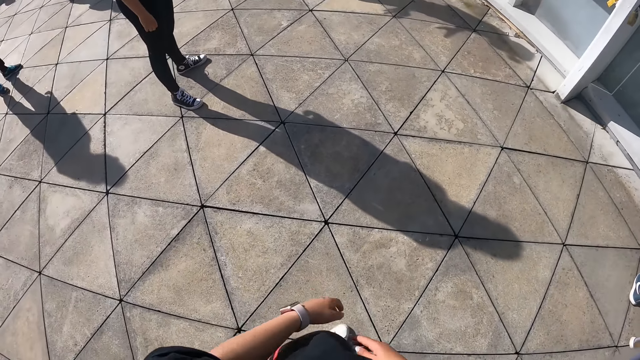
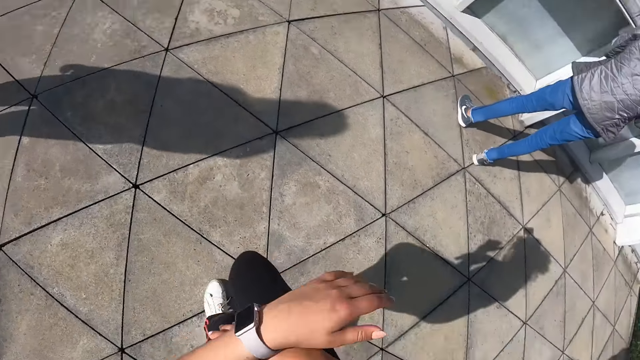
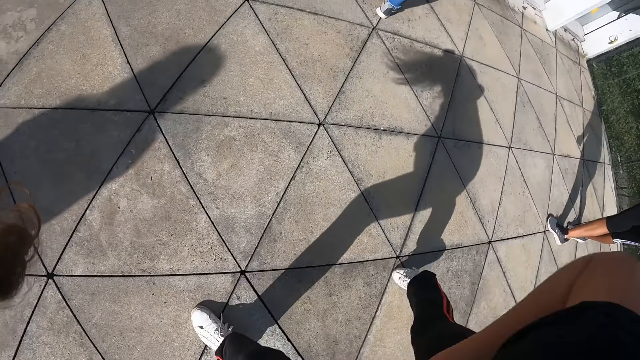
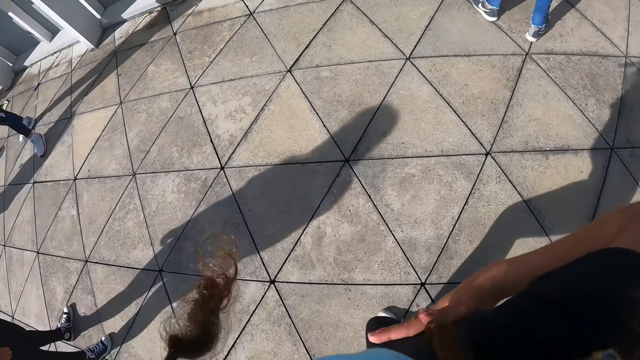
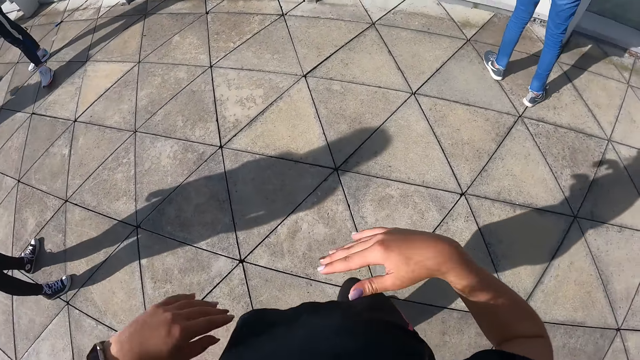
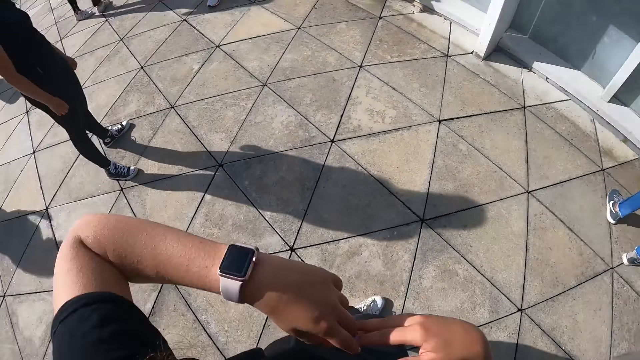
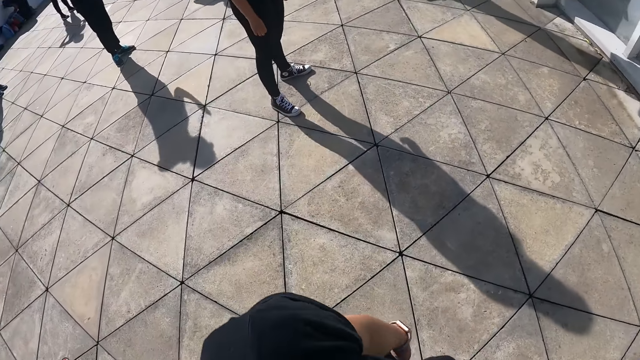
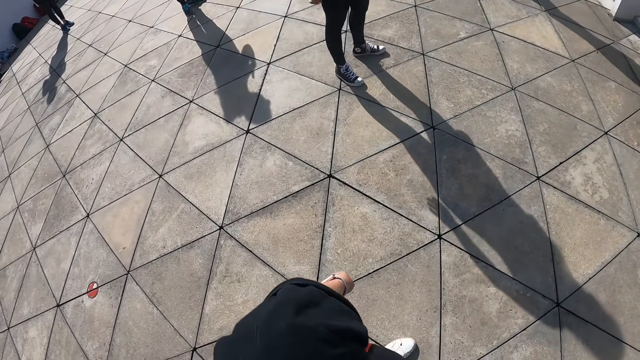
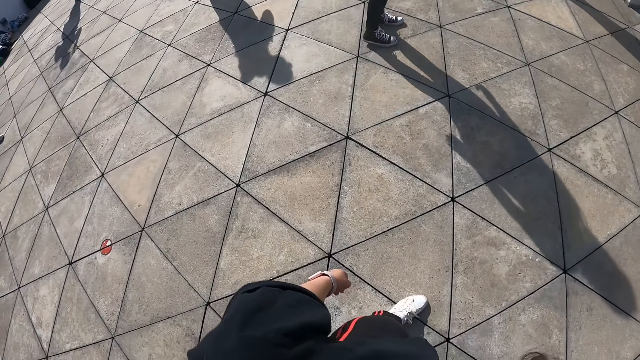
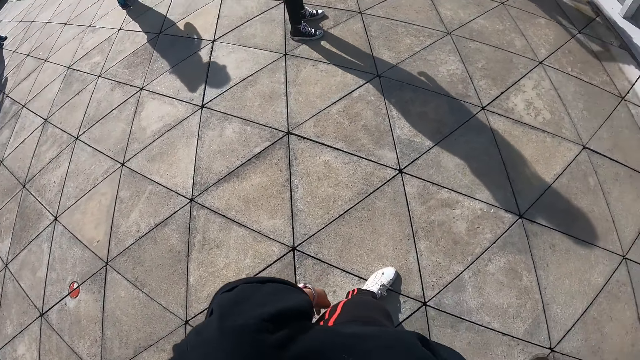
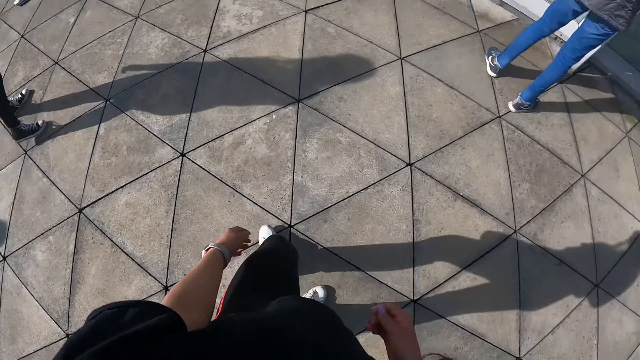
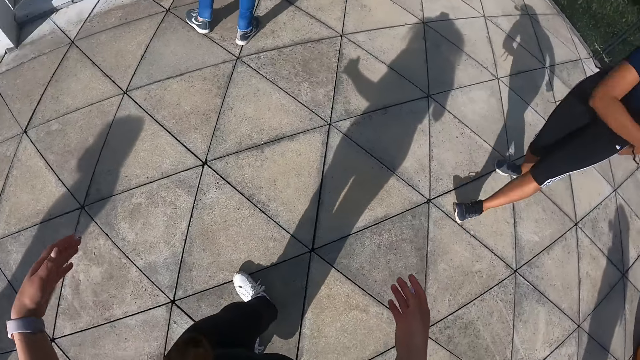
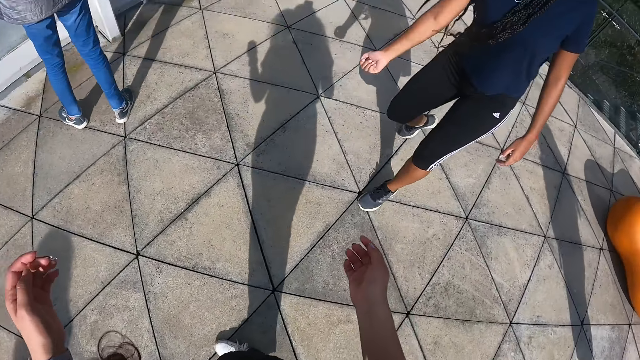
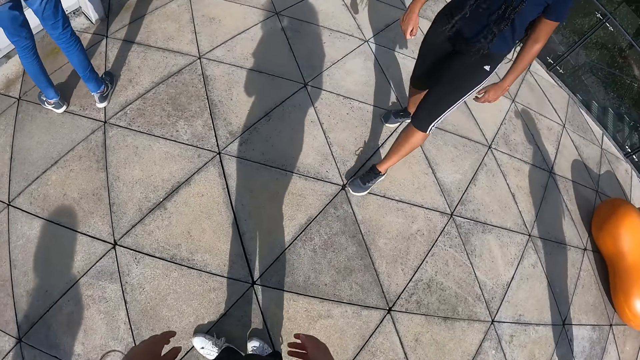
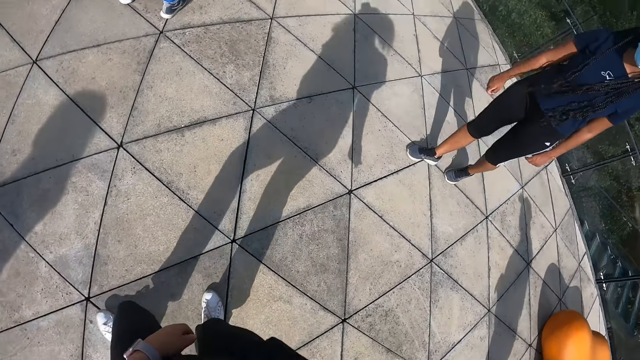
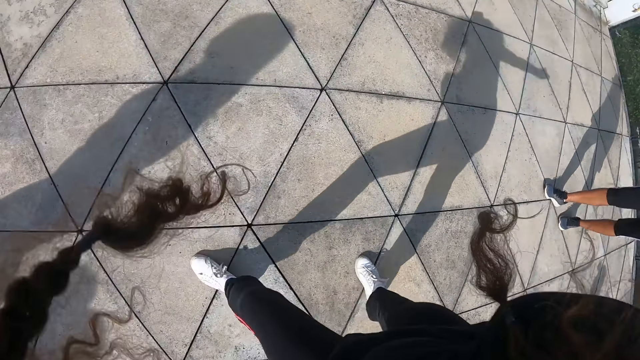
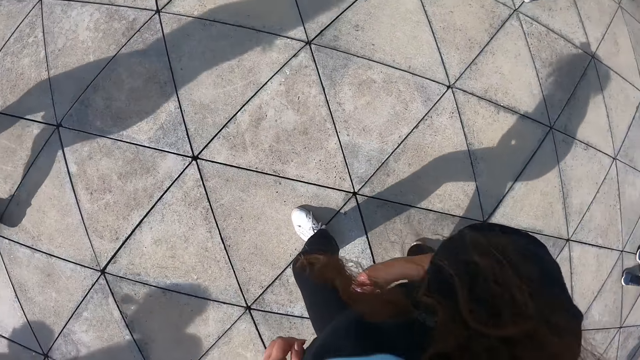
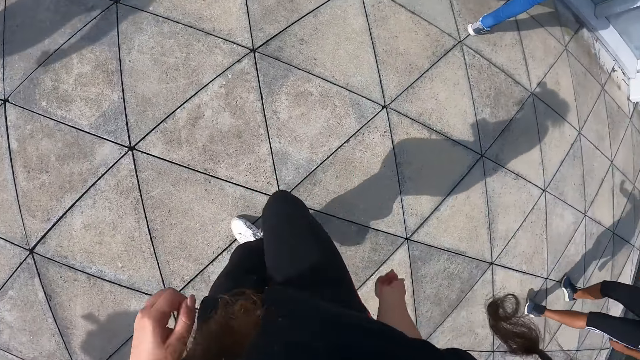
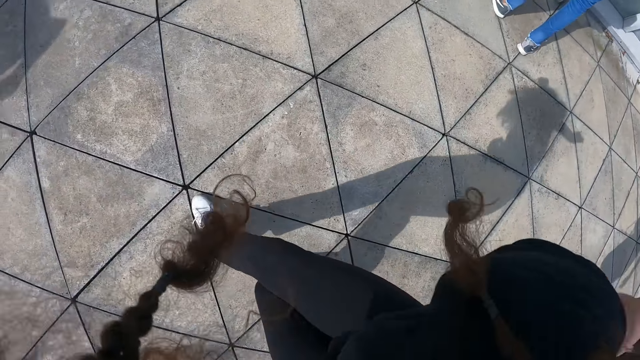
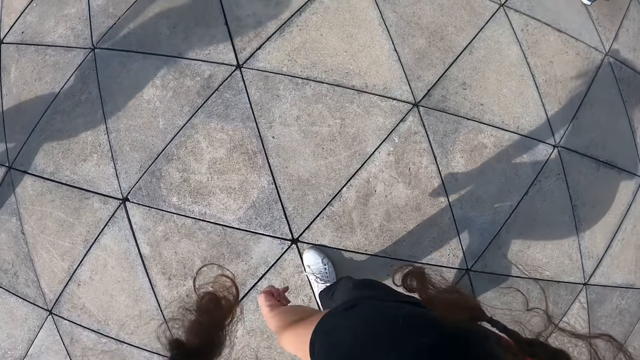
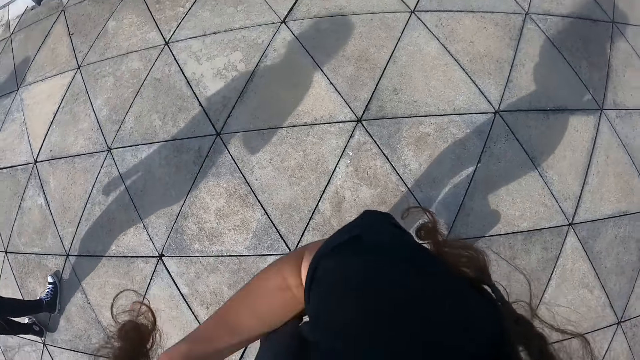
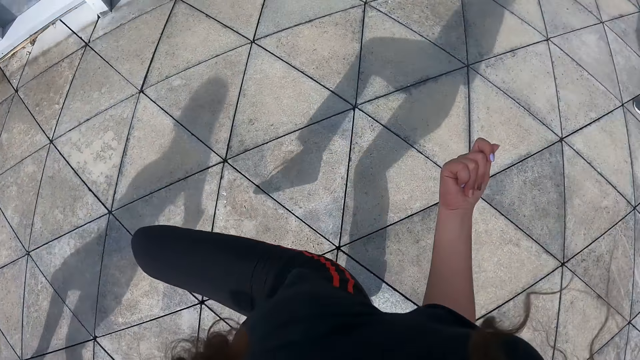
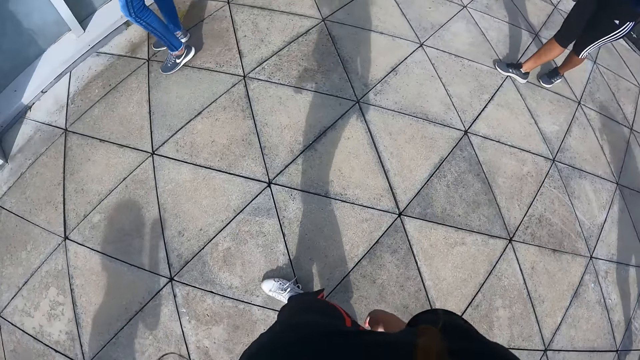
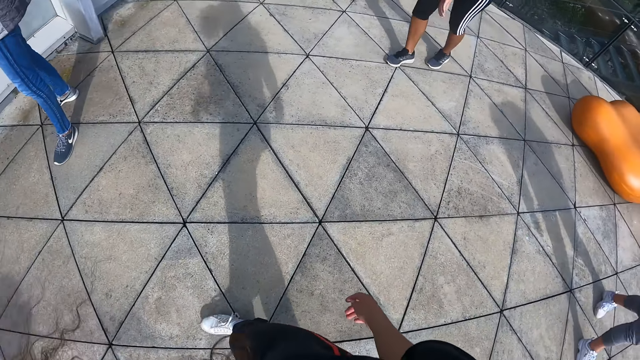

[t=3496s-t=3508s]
A woman stands. The camera wearer stretches. Another woman stretches and steps back. The camera wearer stretches.

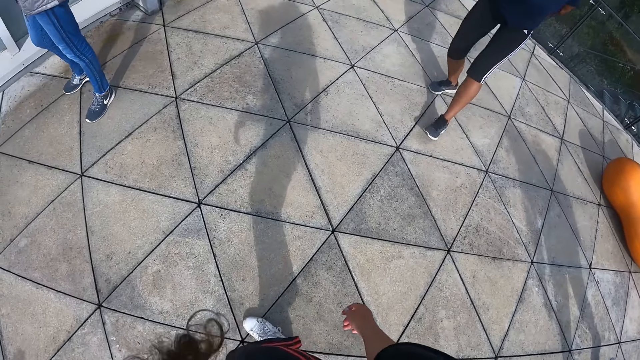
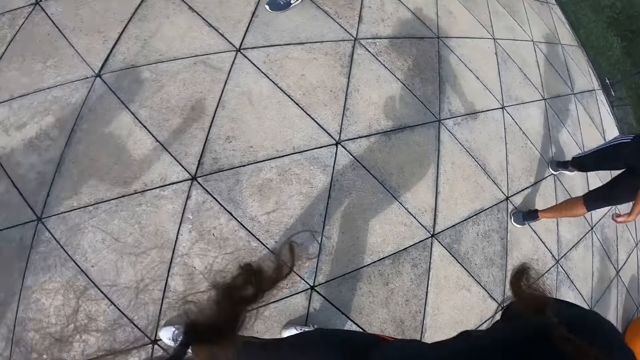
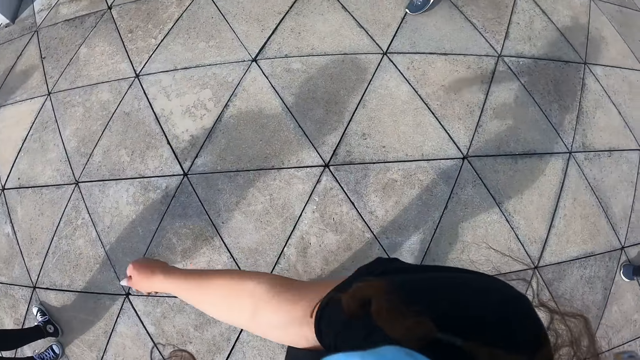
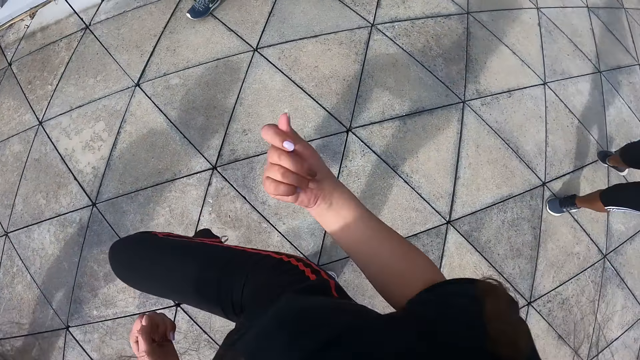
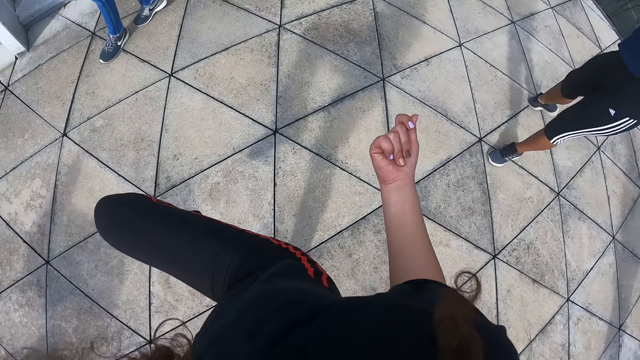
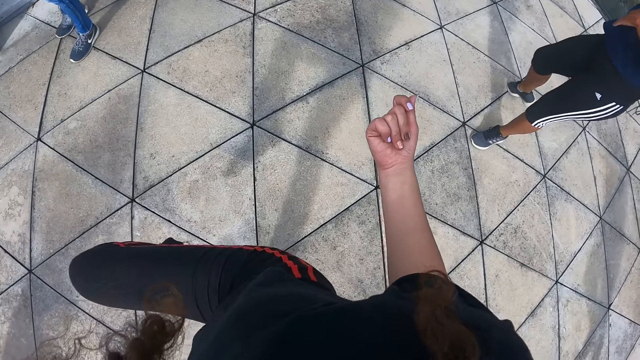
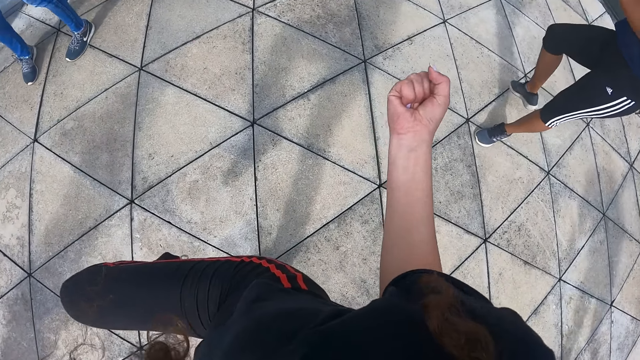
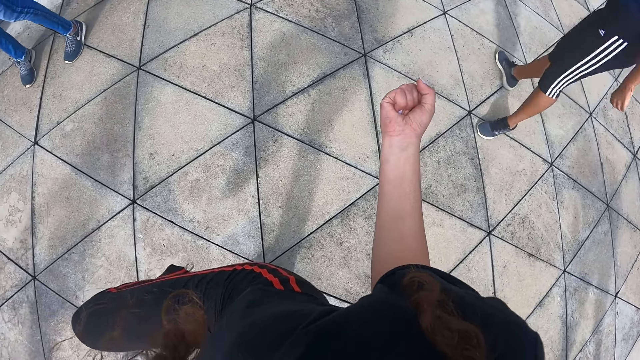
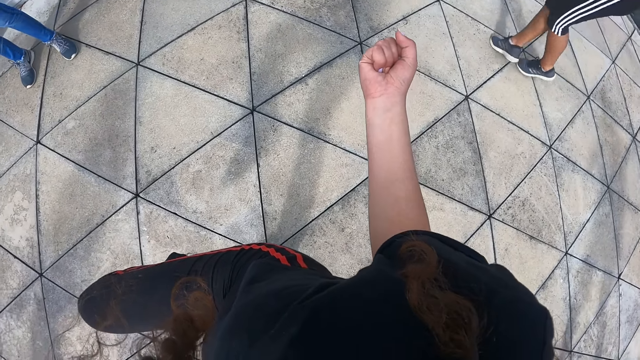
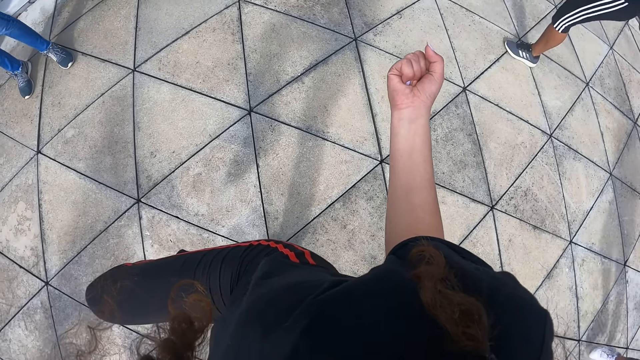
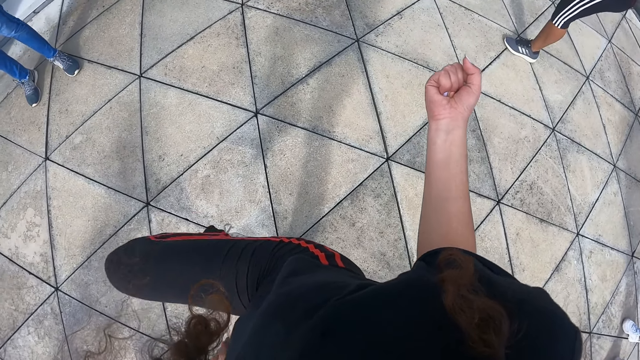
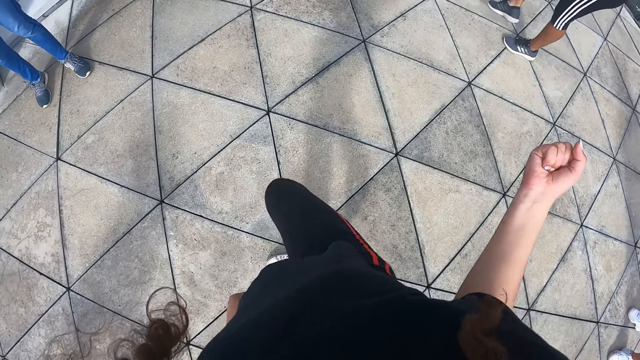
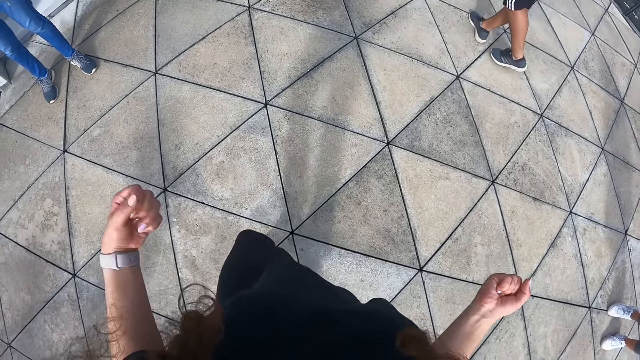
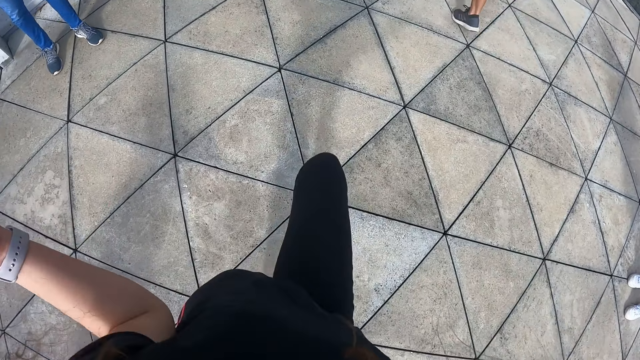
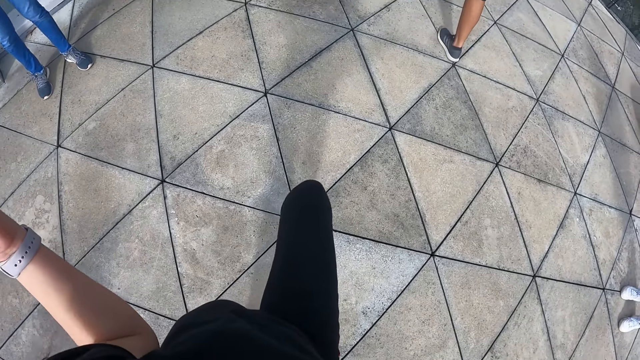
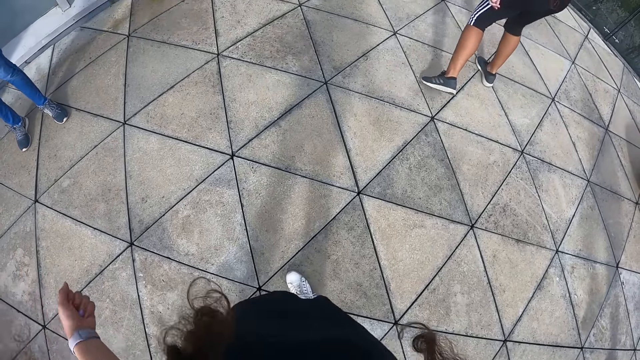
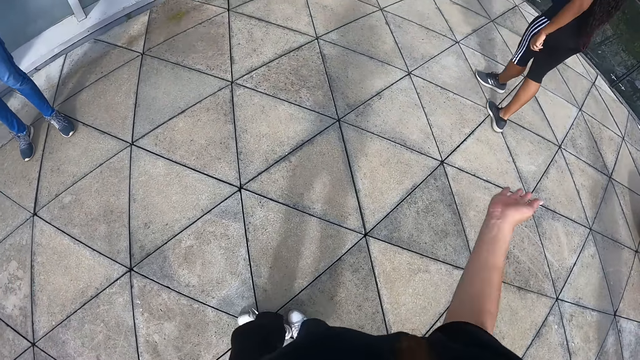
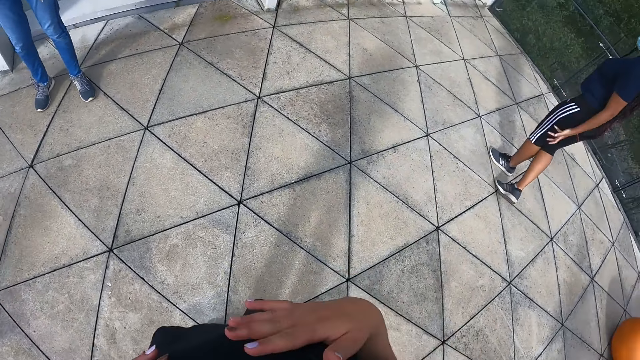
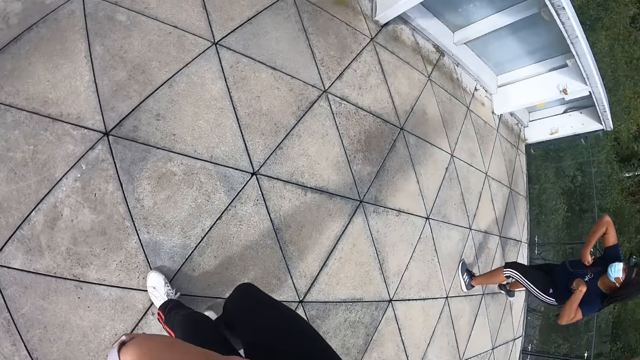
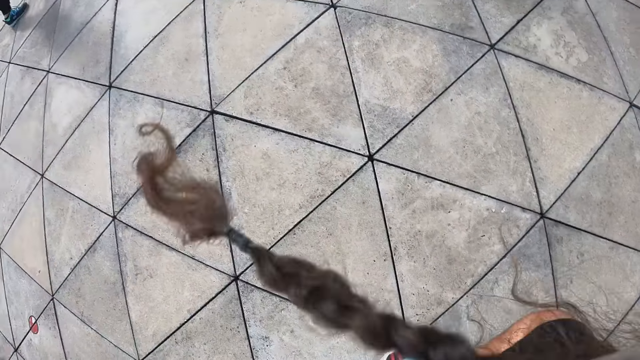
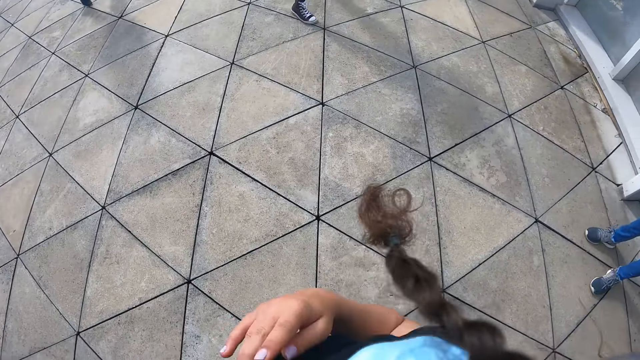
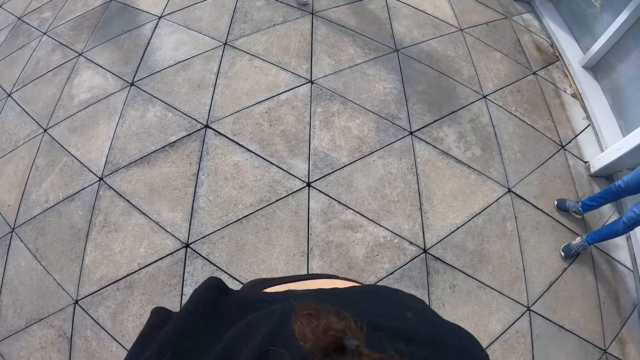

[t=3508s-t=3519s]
A woman stretches. The camera wearer stretches. The woman stretches. The camera wearer stretches. The woman stretches.
